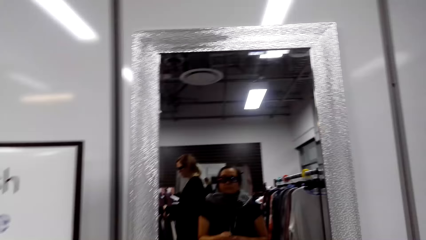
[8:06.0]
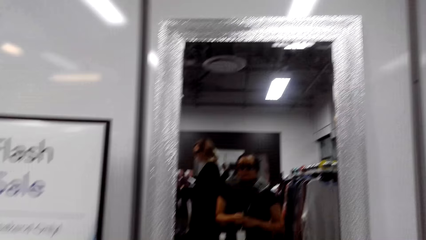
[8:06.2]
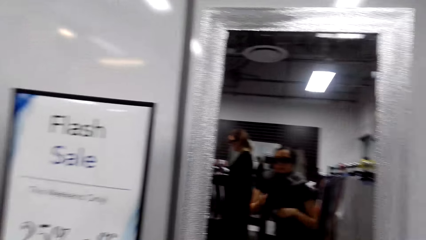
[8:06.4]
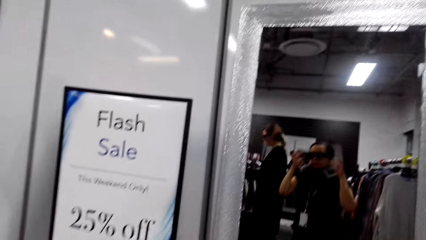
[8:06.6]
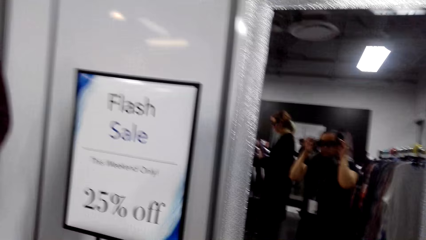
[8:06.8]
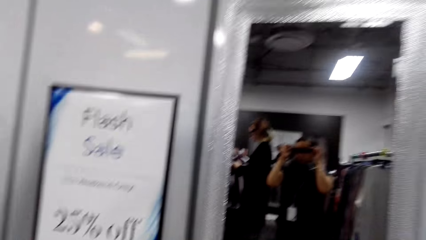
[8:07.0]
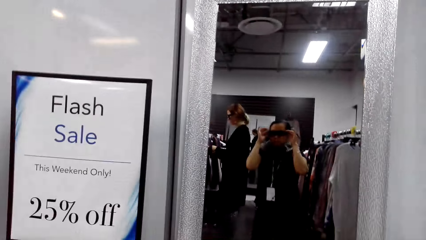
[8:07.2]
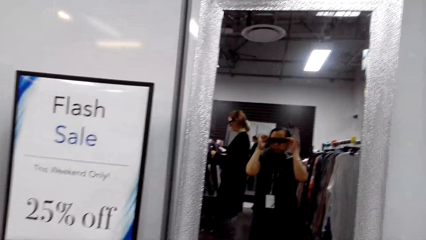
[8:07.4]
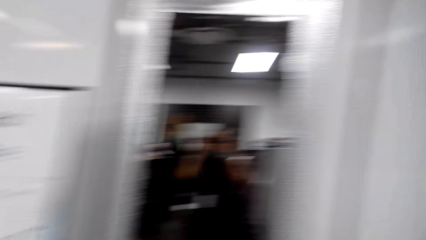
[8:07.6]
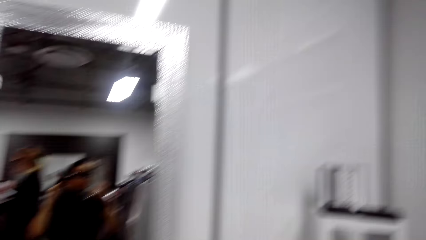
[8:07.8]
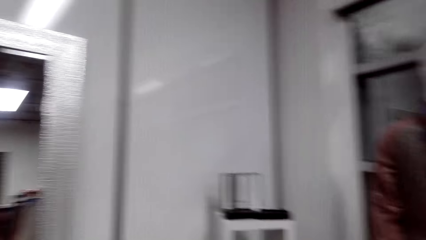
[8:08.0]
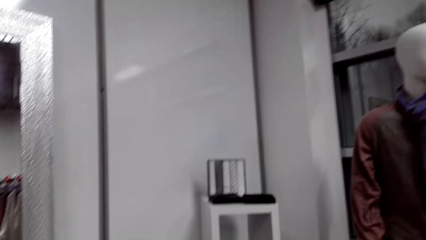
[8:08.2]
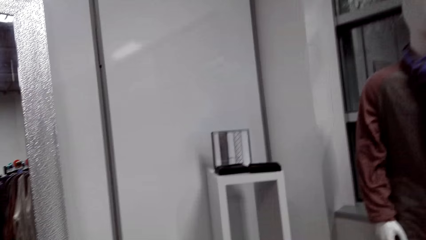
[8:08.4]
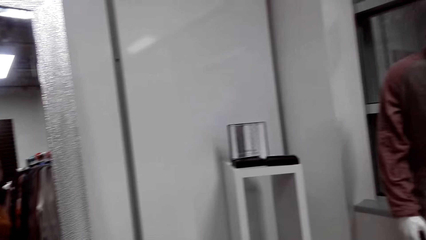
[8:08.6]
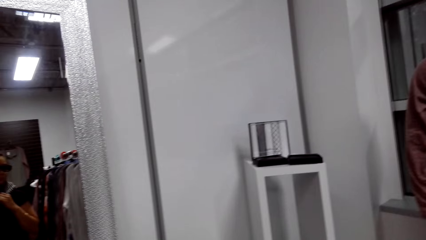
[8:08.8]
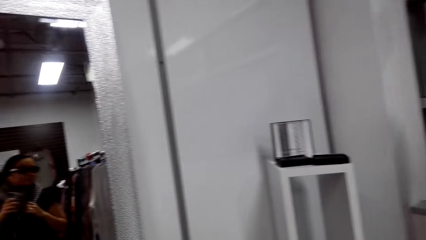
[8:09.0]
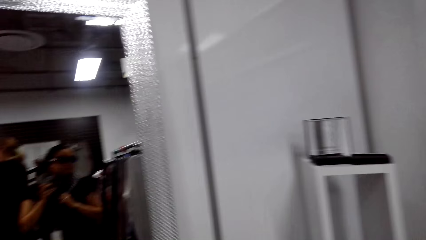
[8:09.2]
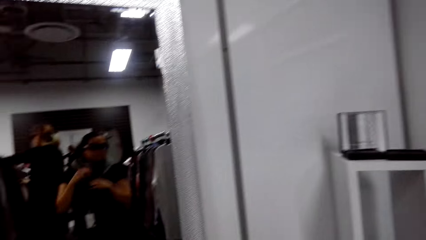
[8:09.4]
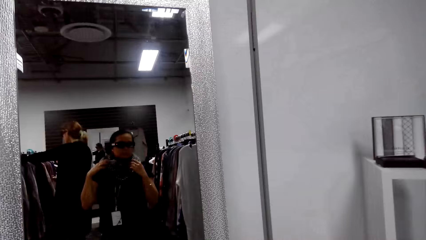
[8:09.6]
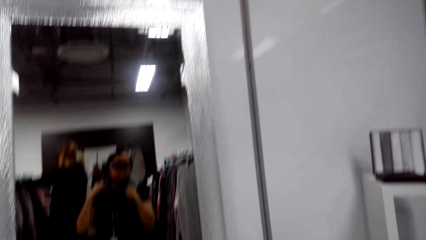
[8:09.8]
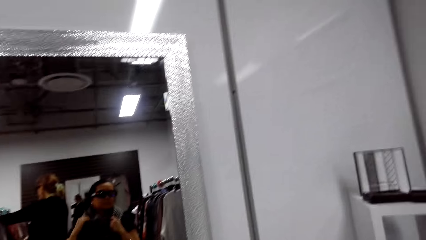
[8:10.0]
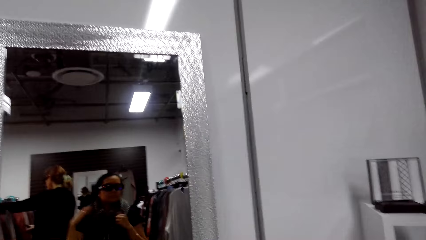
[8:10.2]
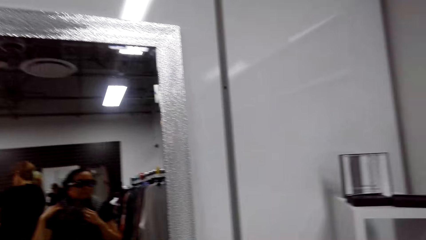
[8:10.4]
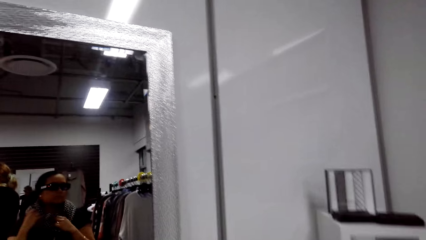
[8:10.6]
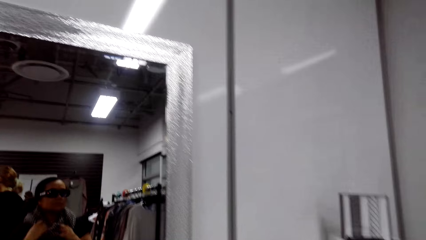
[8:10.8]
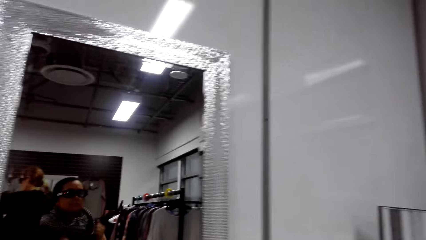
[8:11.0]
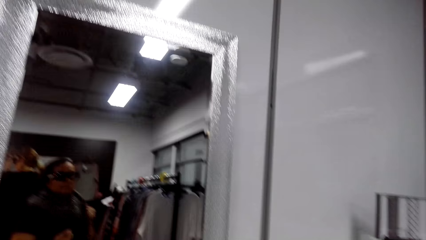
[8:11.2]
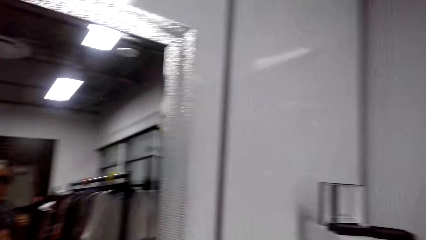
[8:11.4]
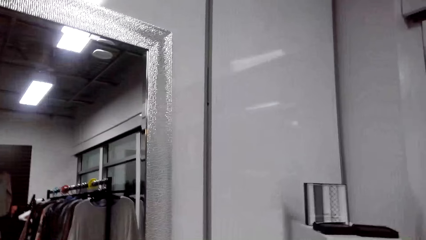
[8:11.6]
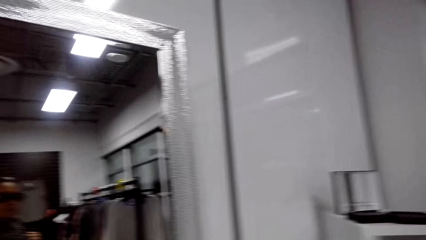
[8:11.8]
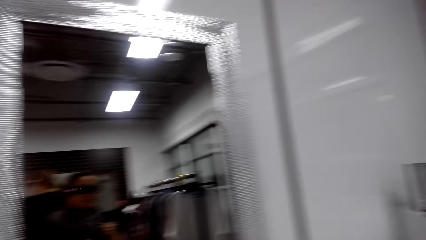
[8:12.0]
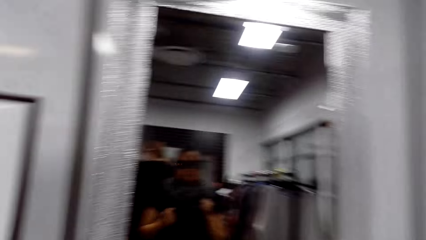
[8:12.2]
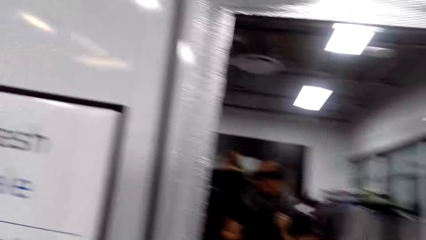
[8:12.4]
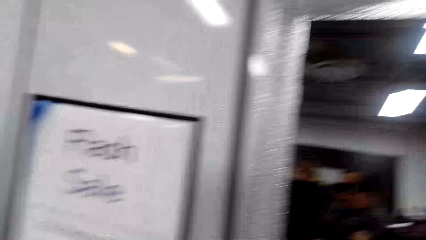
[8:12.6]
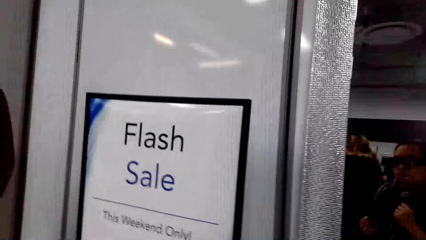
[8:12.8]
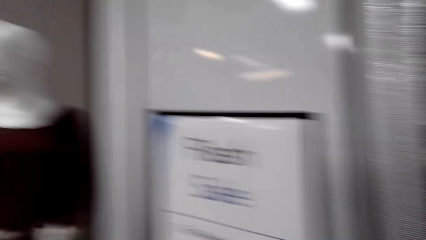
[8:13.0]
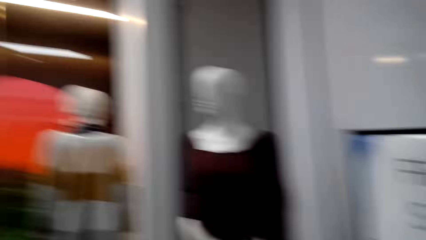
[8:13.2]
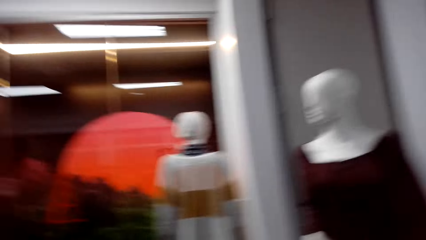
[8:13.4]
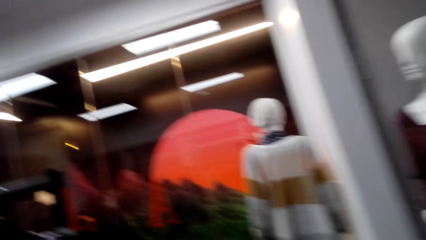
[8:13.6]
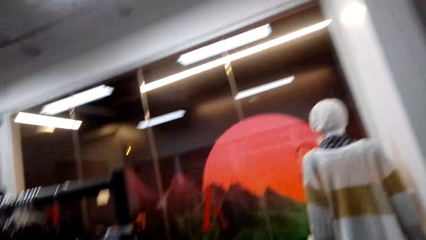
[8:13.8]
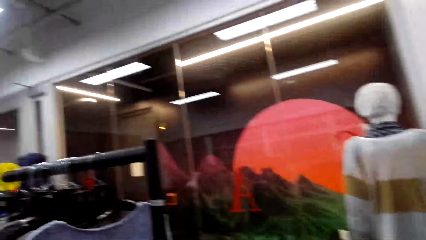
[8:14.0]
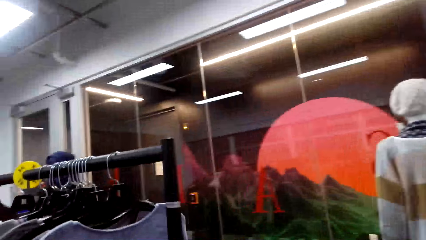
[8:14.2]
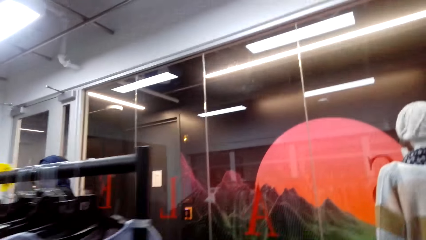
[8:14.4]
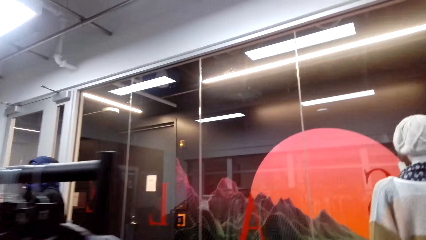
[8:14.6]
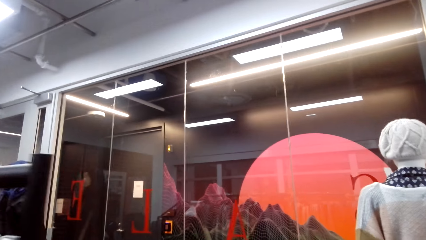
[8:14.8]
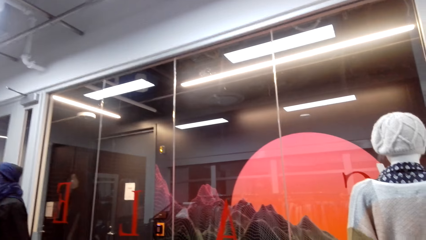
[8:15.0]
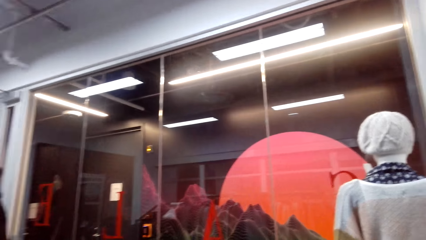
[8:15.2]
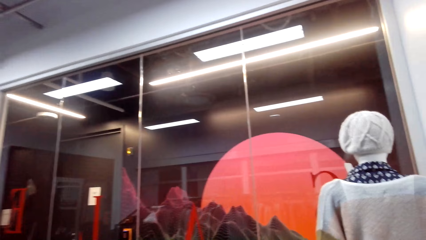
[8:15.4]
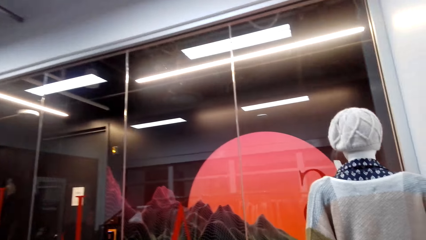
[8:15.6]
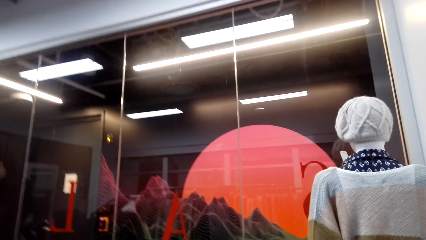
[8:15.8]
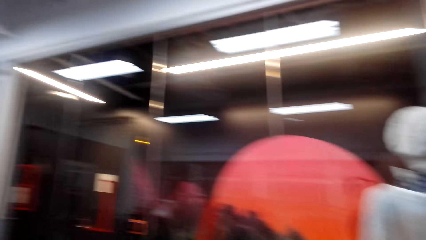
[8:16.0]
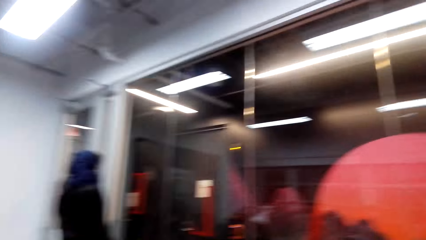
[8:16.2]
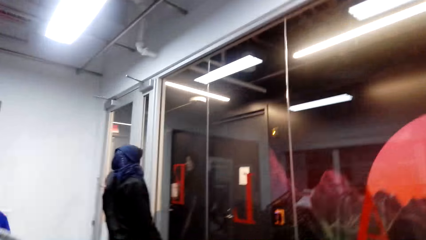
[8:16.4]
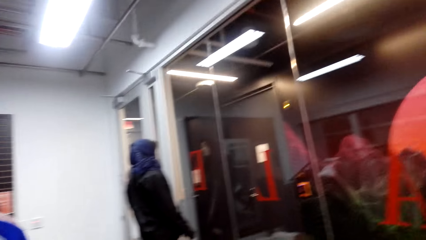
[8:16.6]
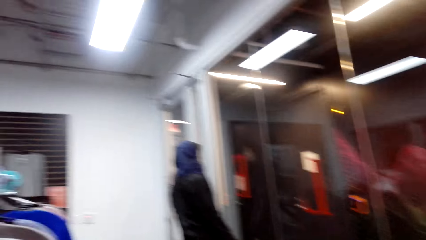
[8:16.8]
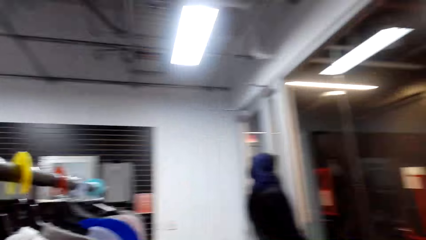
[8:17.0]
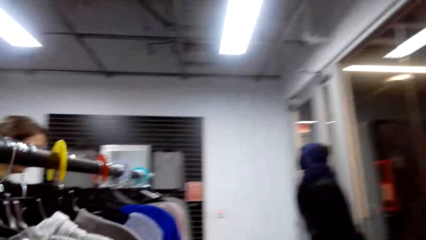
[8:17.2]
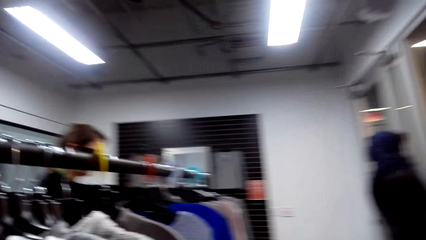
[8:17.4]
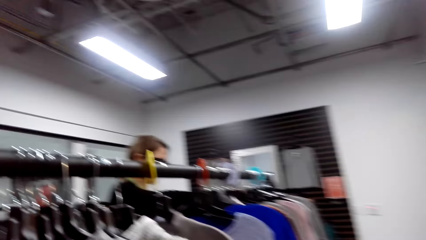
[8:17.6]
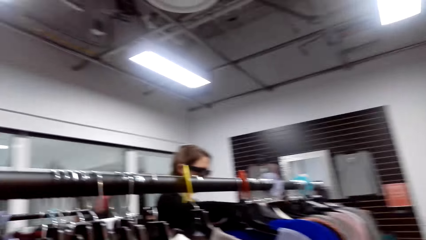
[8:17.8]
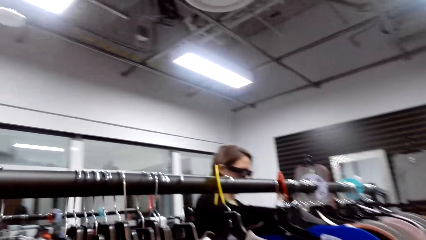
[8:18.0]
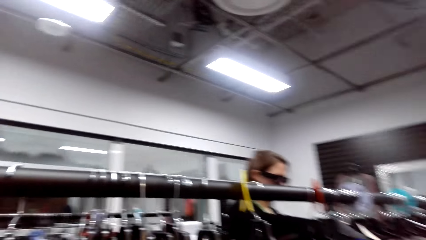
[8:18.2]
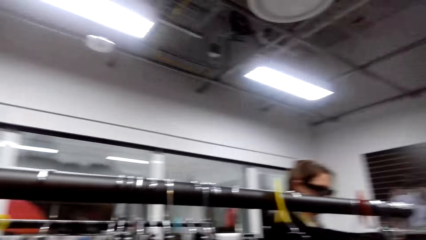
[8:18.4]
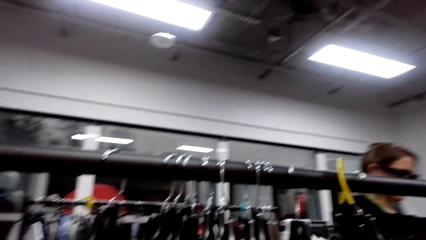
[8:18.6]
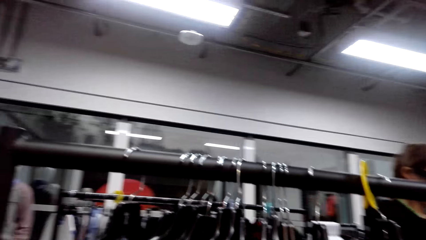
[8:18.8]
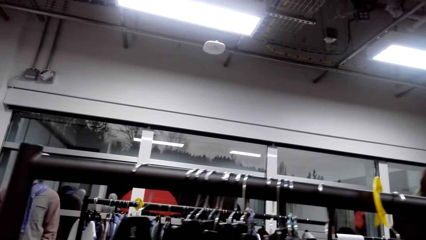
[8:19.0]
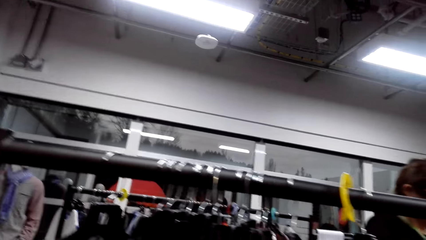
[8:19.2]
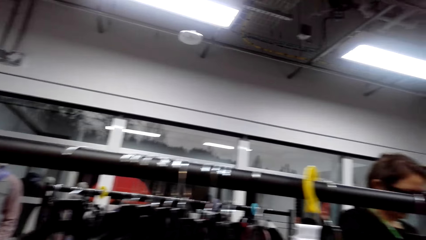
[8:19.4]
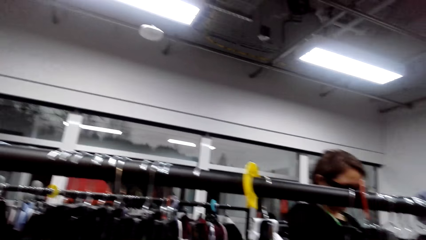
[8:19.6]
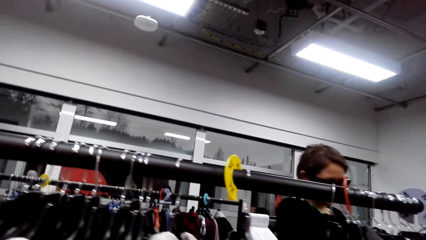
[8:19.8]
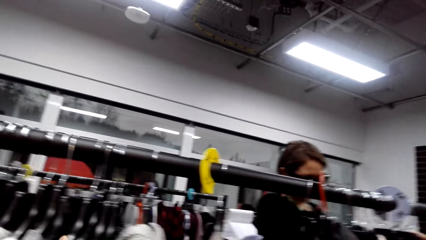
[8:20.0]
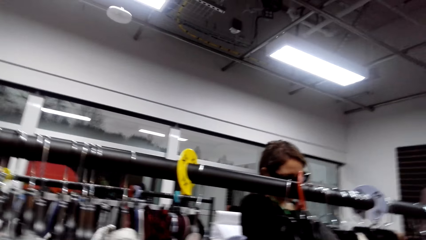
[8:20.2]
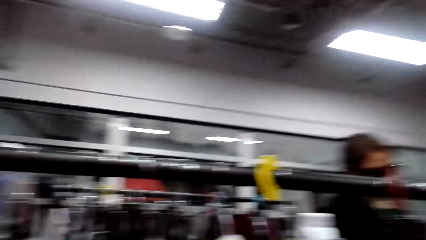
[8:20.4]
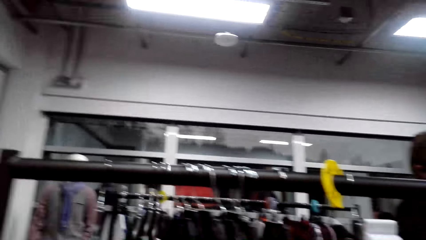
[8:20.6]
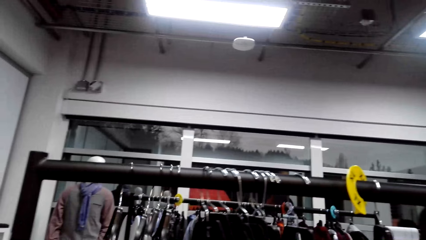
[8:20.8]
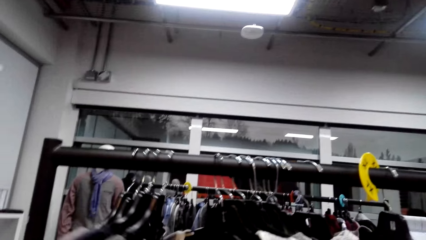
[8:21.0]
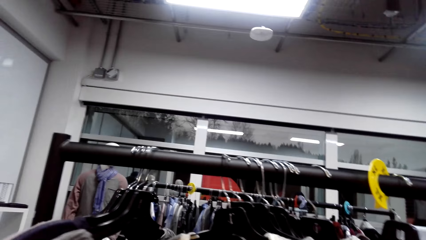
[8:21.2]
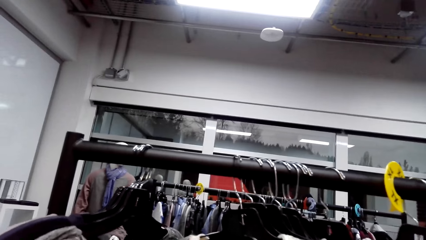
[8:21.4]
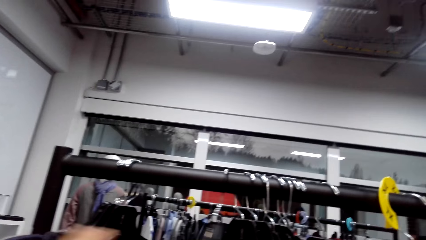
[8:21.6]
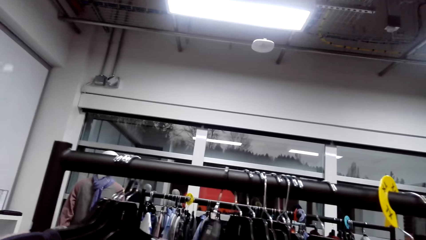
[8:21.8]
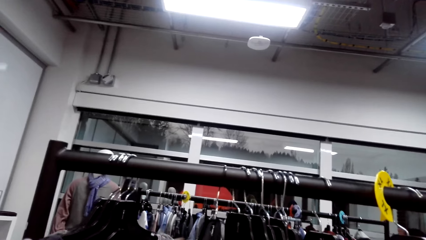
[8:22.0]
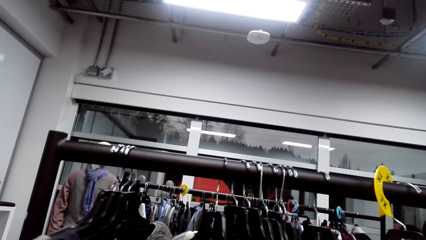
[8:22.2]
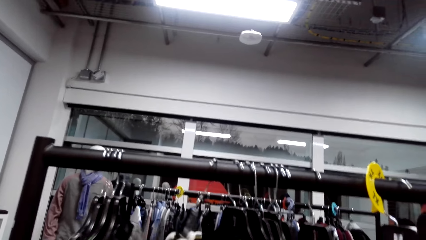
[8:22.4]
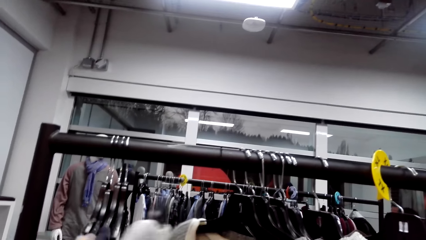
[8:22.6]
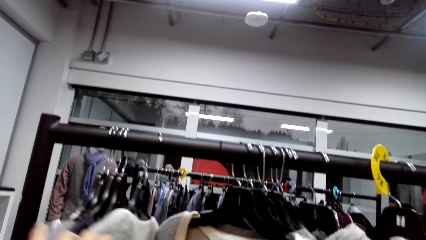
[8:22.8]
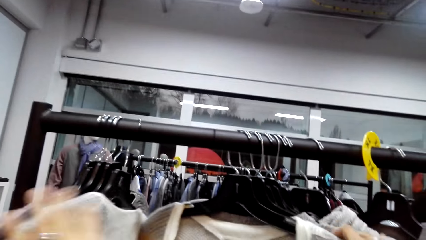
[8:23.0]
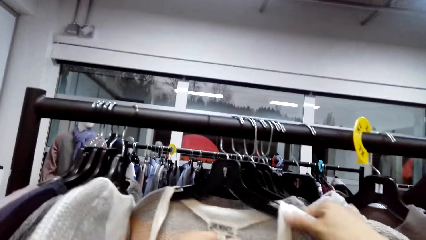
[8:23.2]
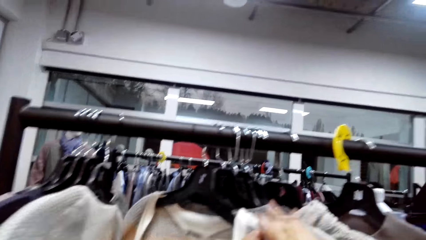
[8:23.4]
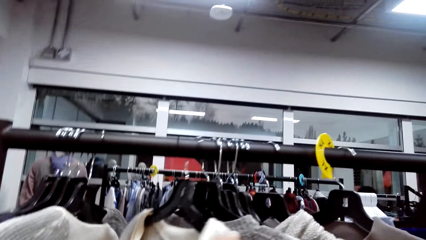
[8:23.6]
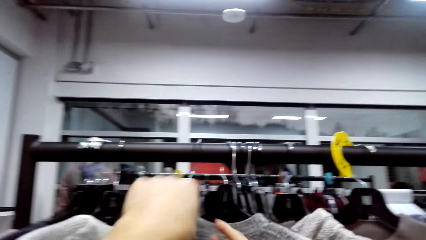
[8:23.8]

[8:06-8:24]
The camera wearer adjusts a camera. They look around. They adjust a scarf around the neck. They look around. They walk in the clothes store. They check sweaters on the hangers. They move clothes on the clothes stand.
